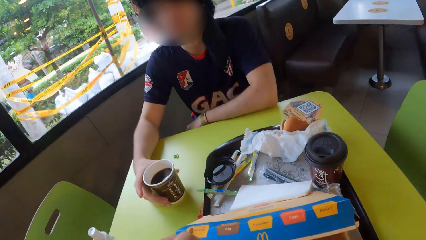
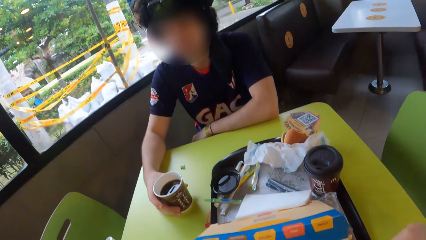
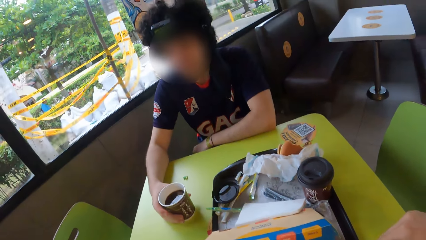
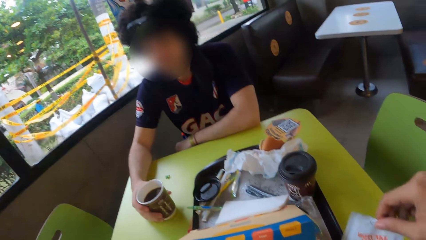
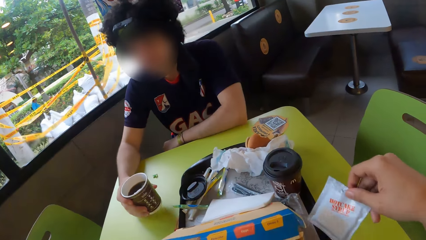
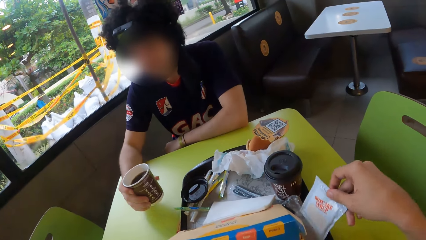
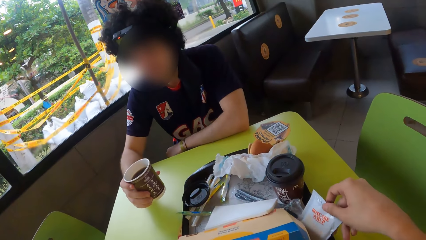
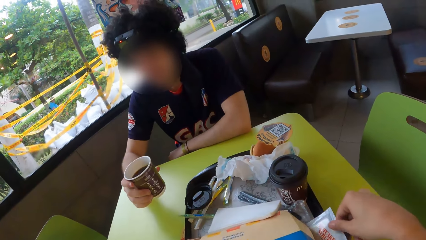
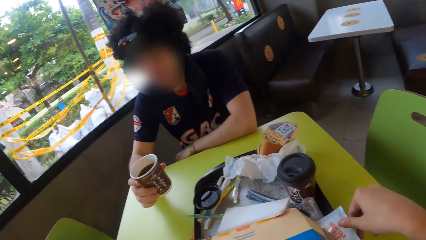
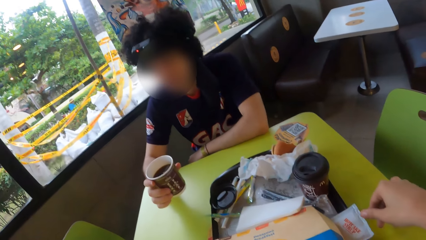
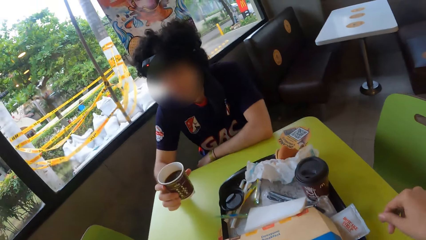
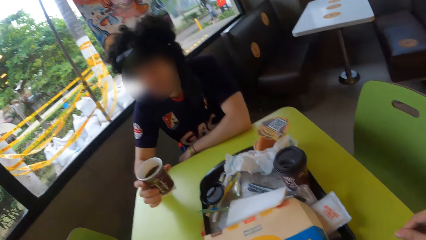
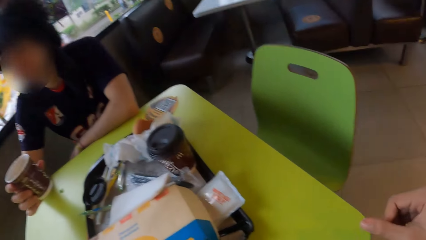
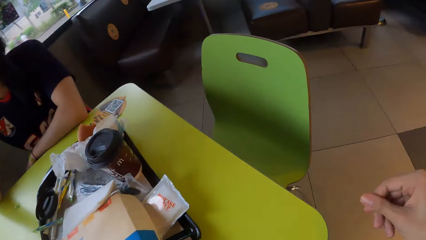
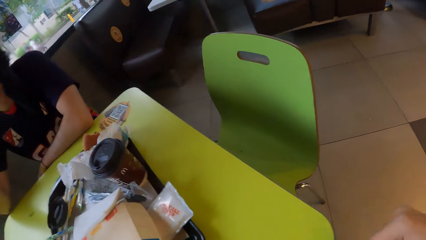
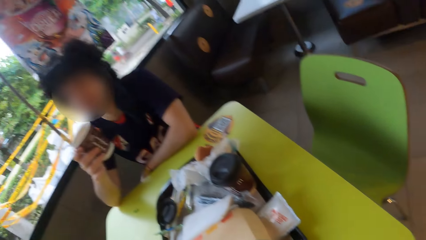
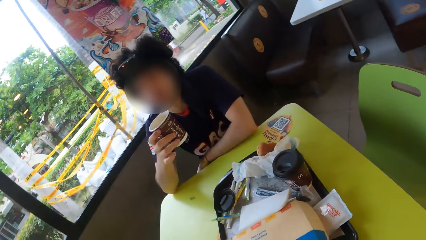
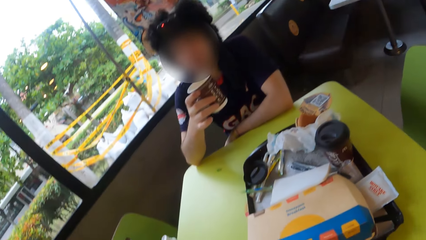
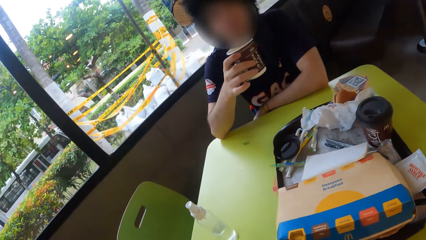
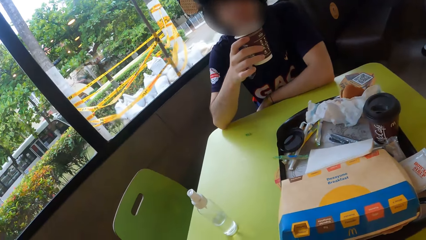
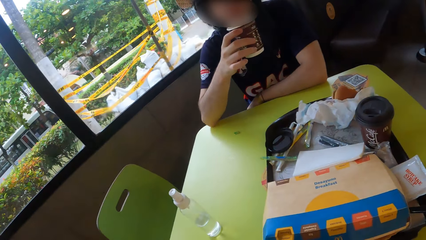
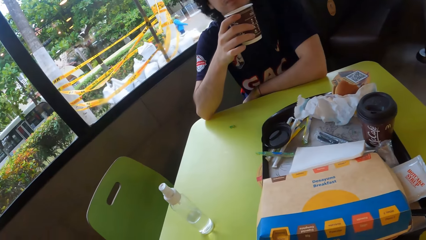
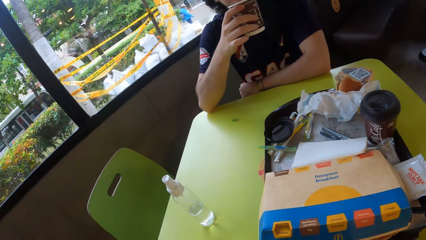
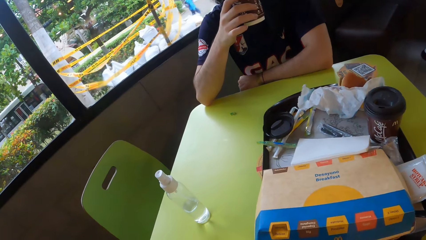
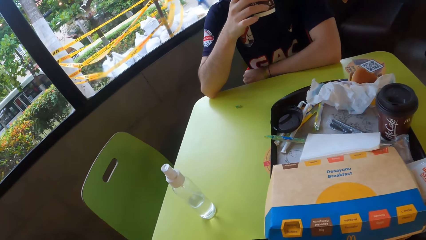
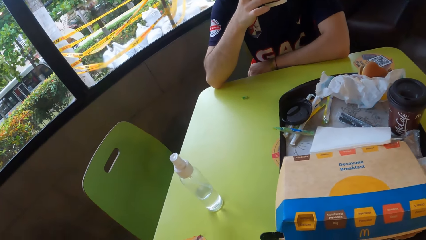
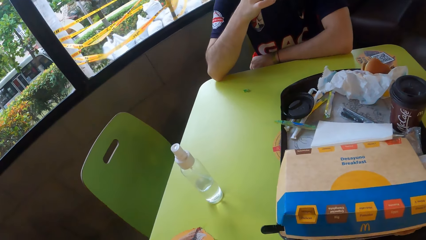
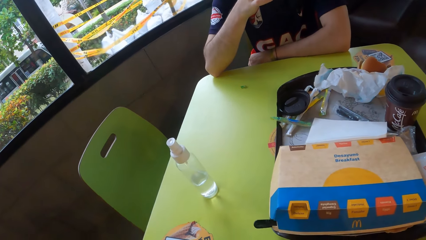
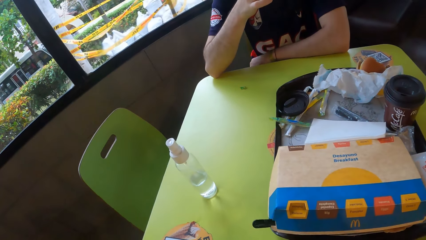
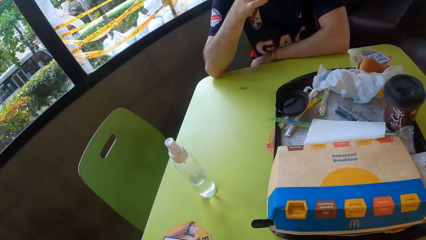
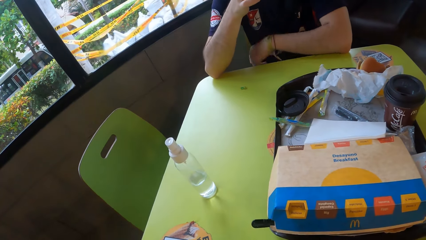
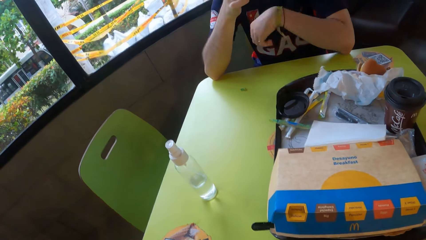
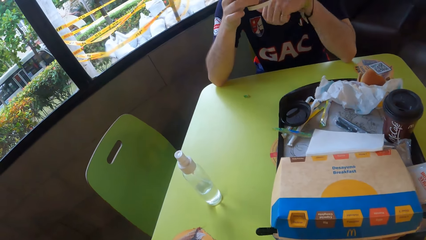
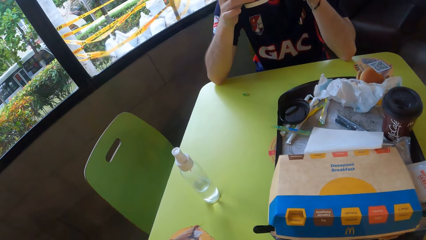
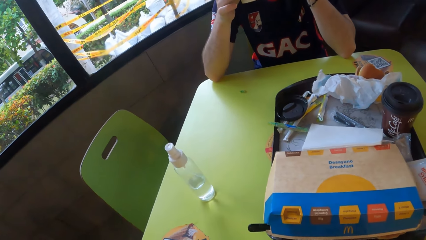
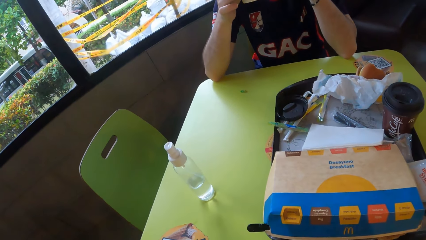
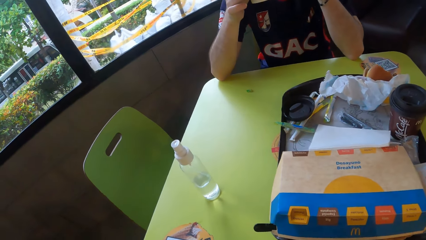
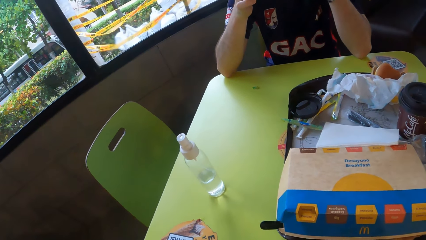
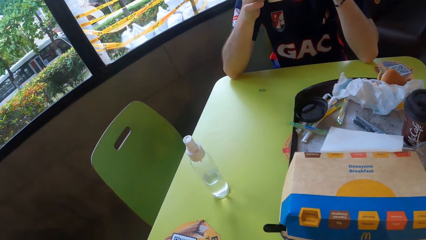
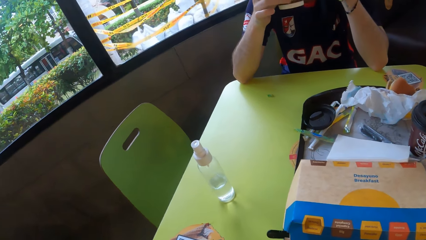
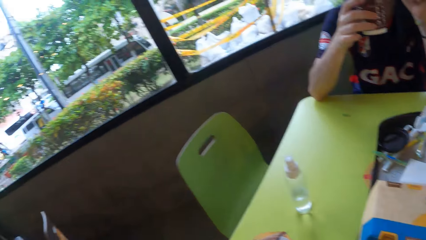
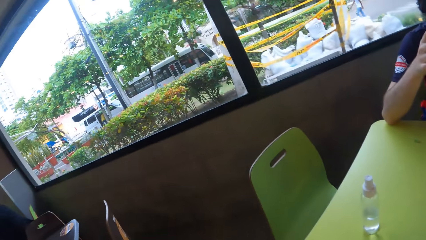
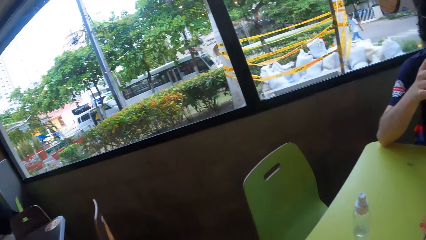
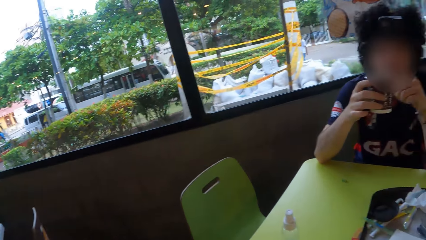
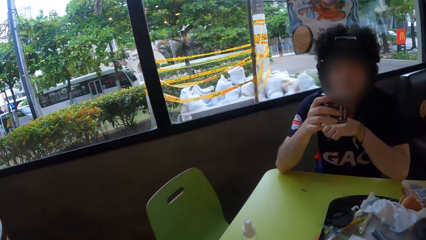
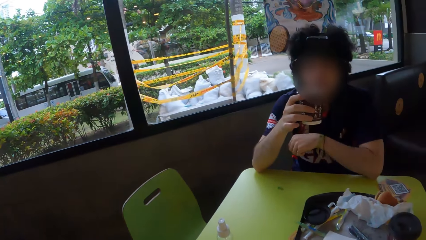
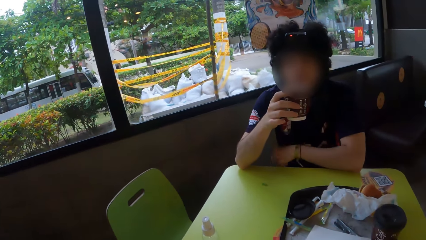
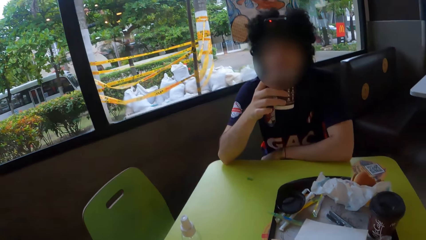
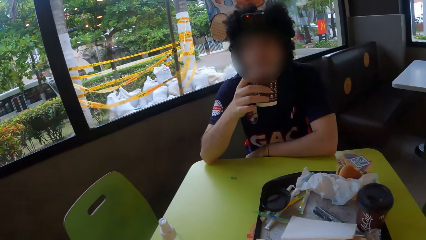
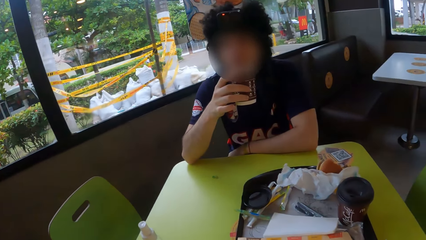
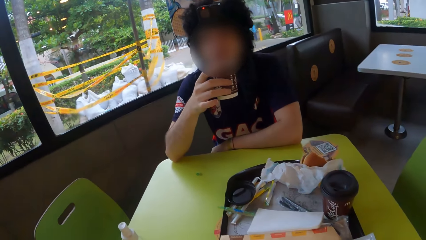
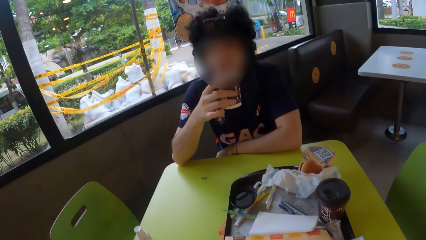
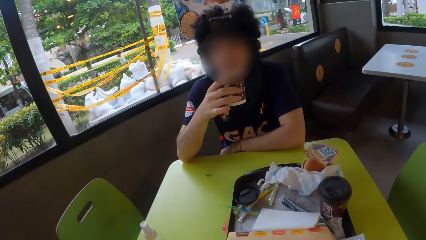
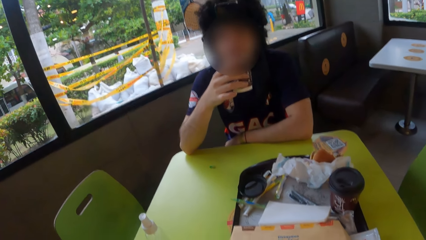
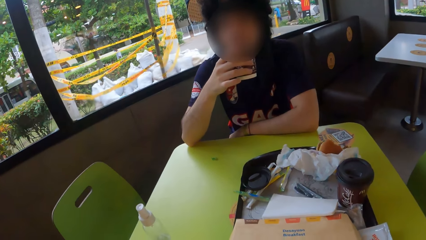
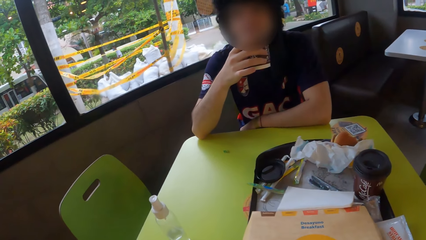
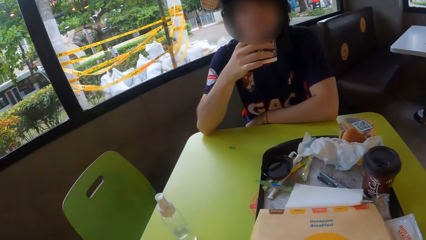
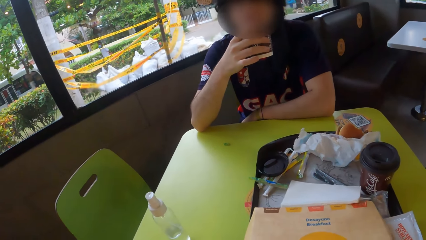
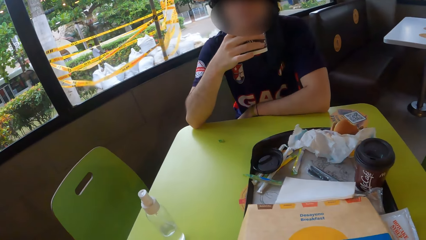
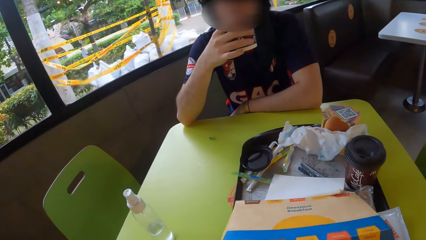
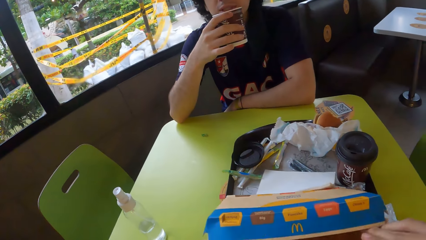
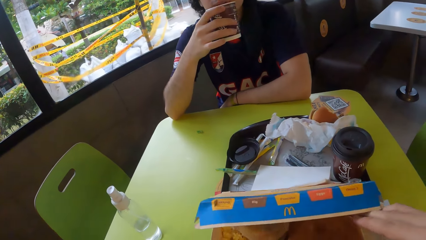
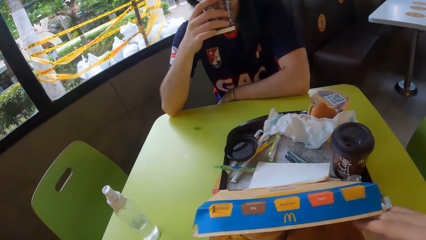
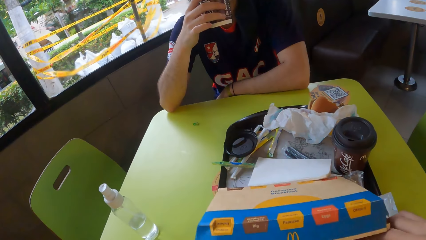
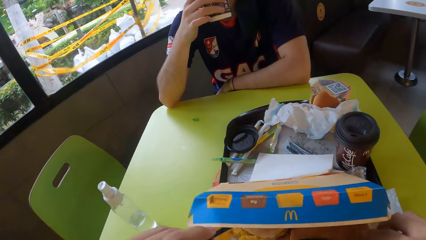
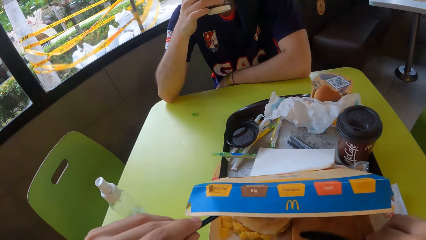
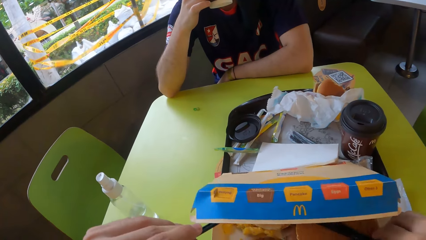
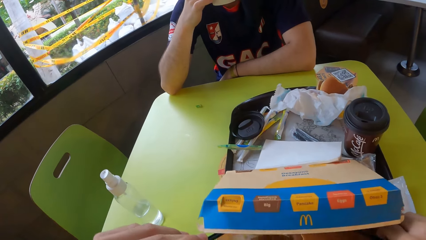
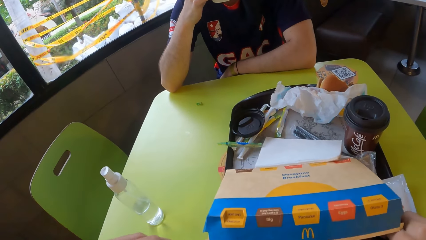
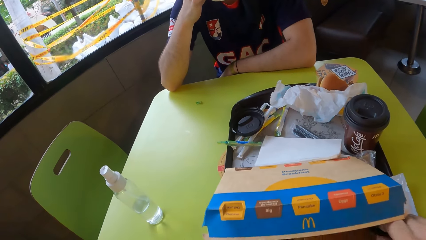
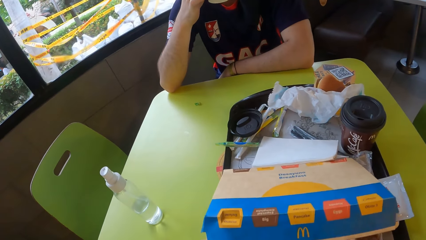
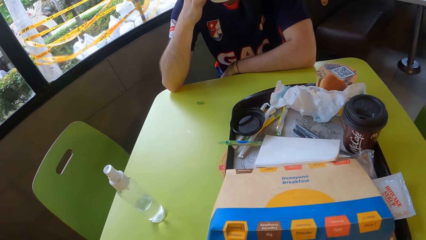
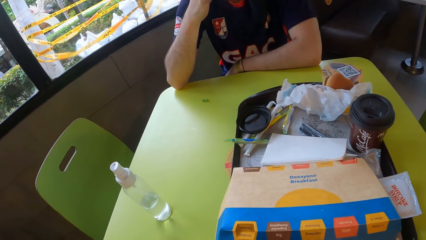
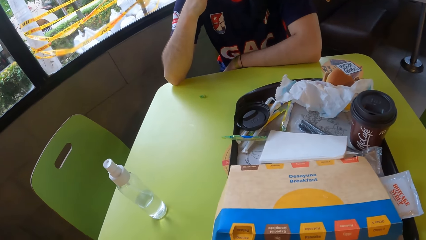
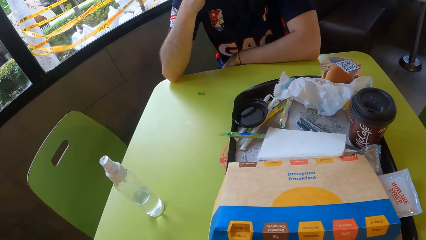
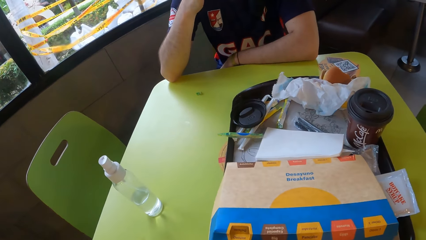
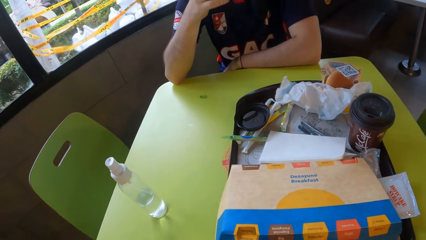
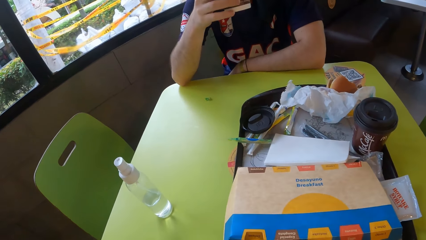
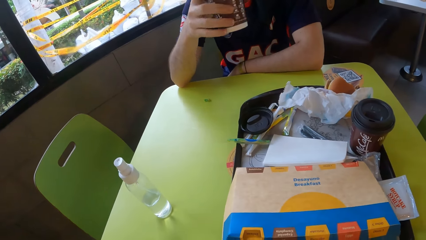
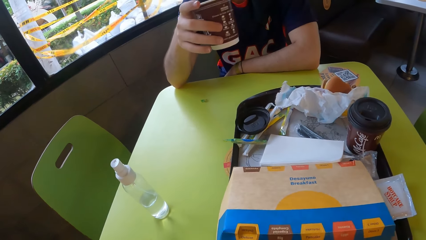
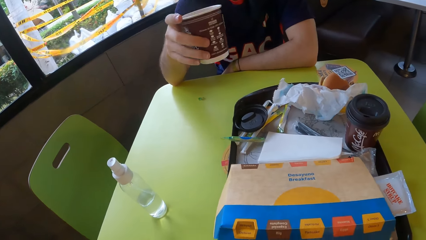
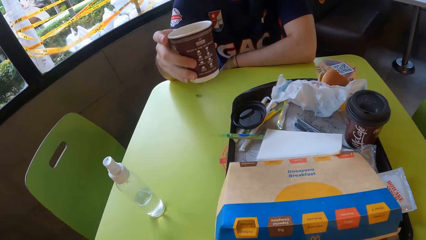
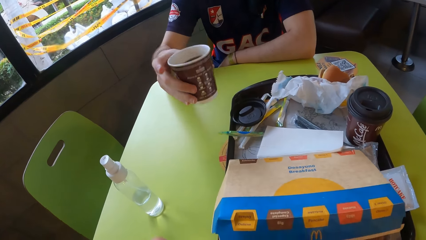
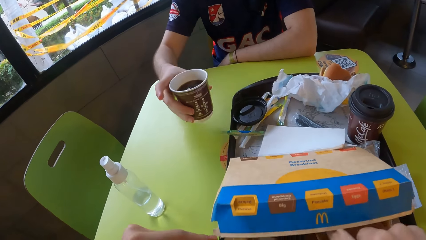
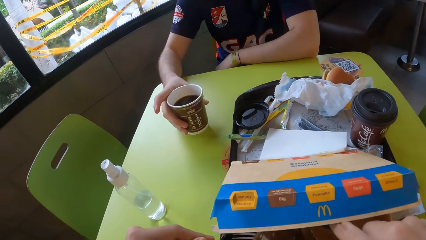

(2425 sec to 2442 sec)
The camera wearer opens the food box. They hold a coffee tumbler. A man drinks the coffee. The camera wearer opens a small box and looks inside the box.
